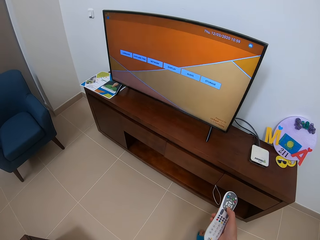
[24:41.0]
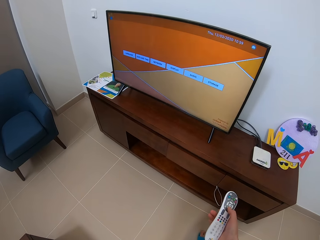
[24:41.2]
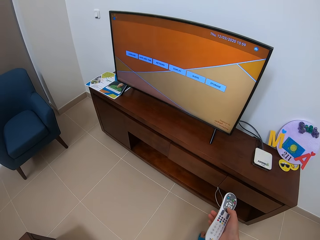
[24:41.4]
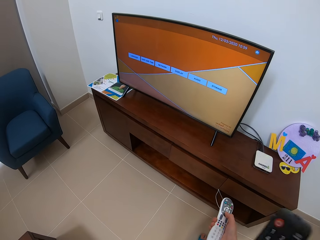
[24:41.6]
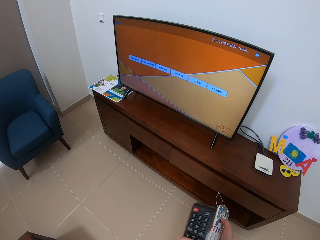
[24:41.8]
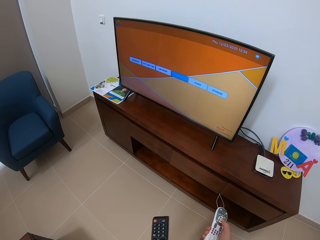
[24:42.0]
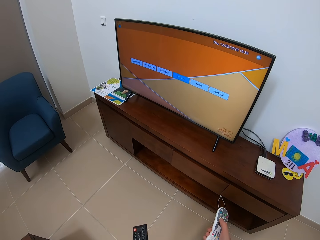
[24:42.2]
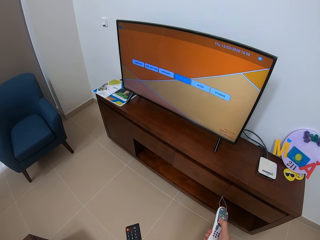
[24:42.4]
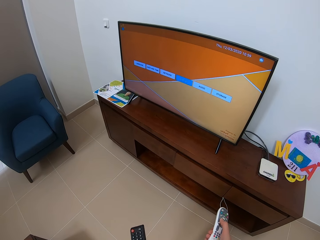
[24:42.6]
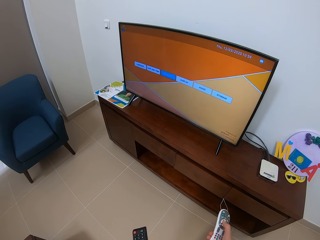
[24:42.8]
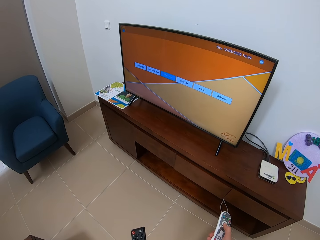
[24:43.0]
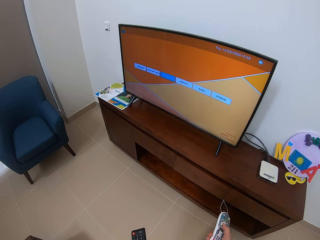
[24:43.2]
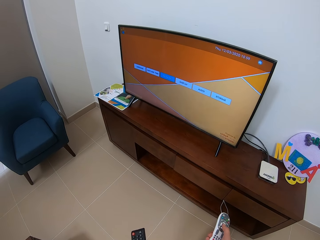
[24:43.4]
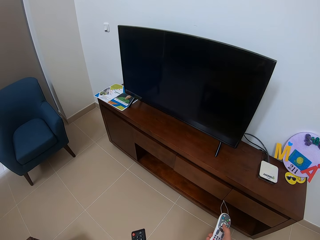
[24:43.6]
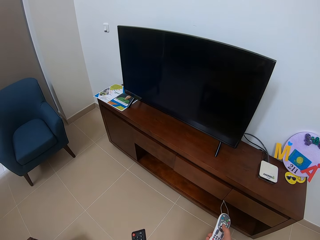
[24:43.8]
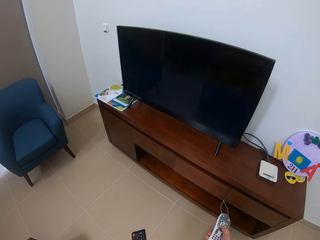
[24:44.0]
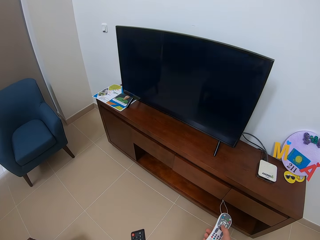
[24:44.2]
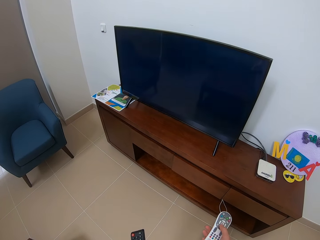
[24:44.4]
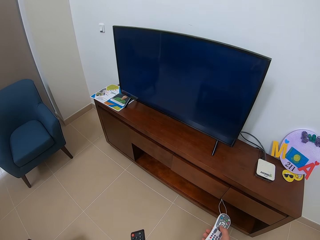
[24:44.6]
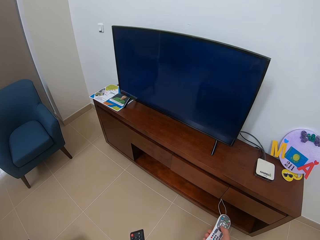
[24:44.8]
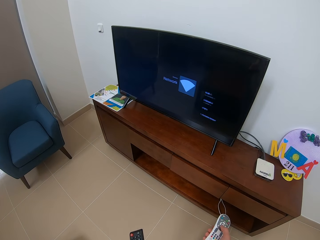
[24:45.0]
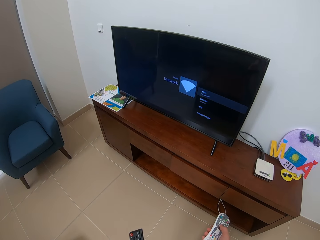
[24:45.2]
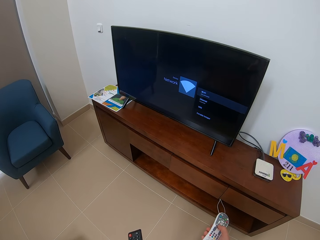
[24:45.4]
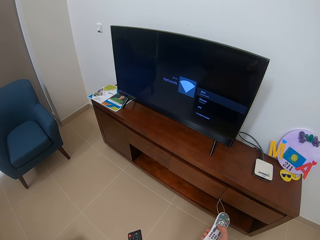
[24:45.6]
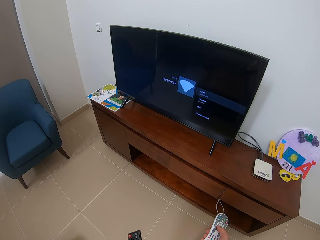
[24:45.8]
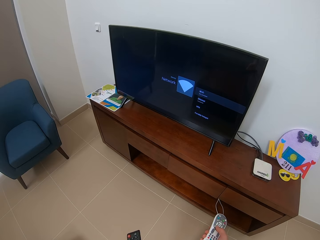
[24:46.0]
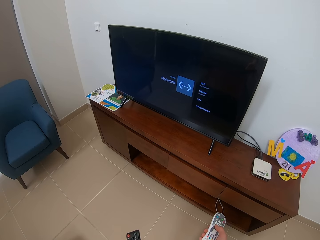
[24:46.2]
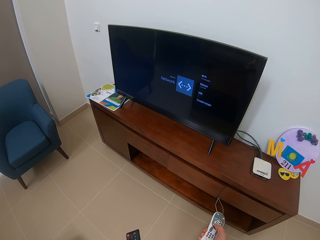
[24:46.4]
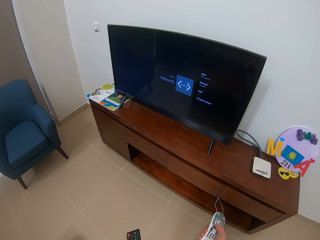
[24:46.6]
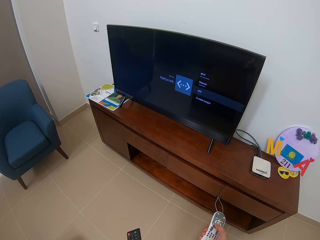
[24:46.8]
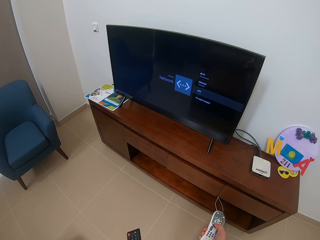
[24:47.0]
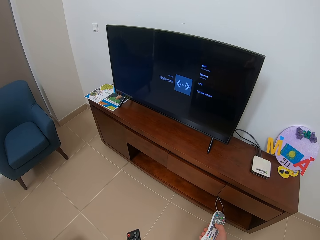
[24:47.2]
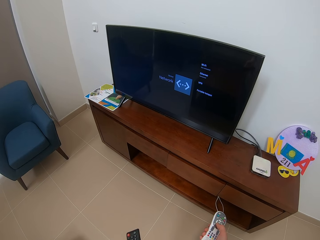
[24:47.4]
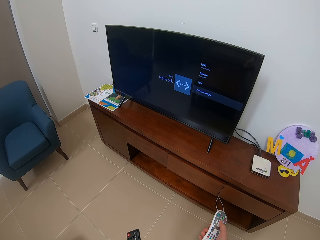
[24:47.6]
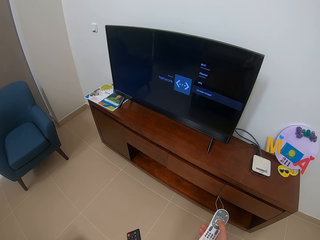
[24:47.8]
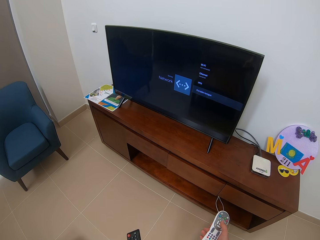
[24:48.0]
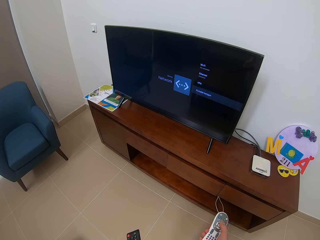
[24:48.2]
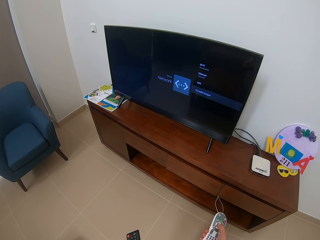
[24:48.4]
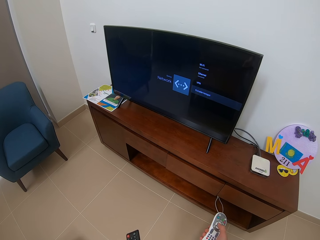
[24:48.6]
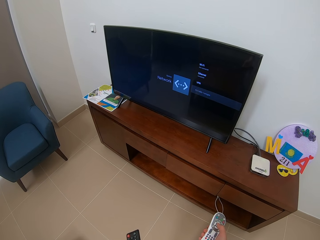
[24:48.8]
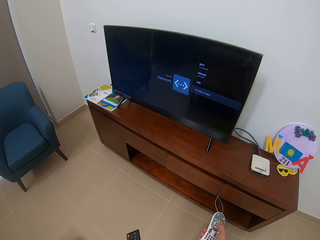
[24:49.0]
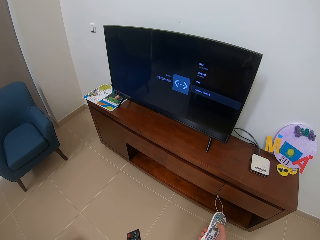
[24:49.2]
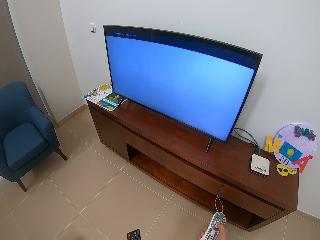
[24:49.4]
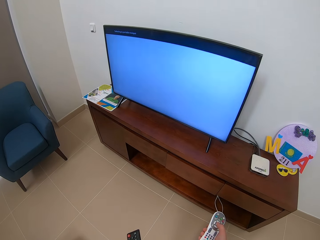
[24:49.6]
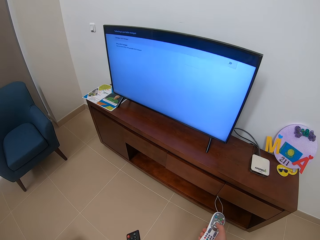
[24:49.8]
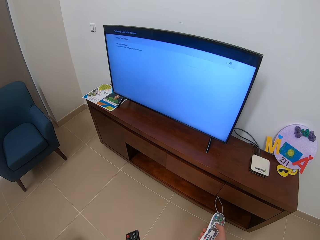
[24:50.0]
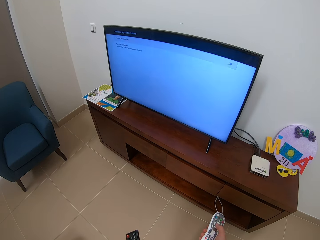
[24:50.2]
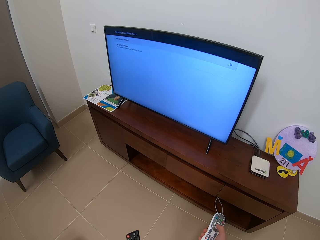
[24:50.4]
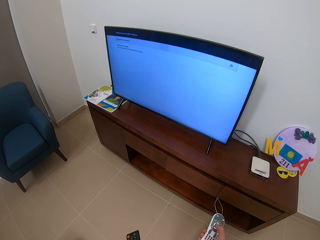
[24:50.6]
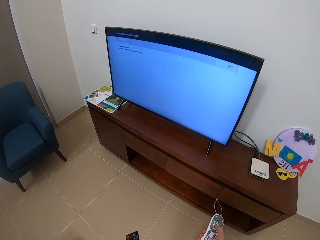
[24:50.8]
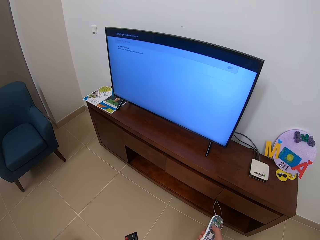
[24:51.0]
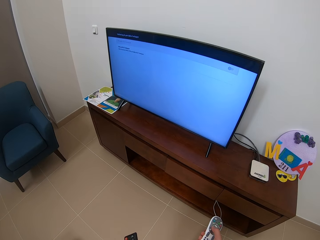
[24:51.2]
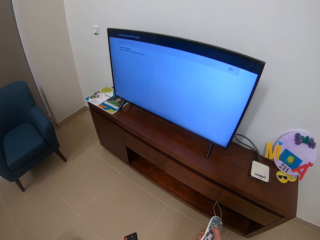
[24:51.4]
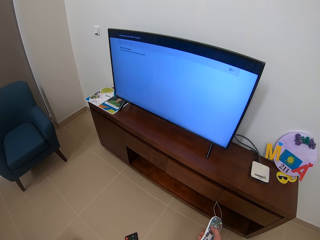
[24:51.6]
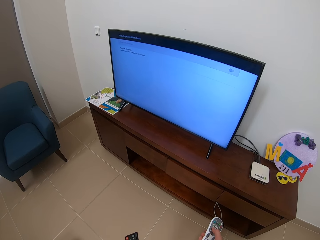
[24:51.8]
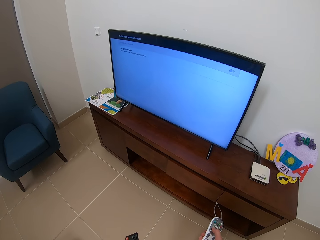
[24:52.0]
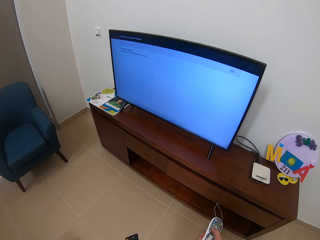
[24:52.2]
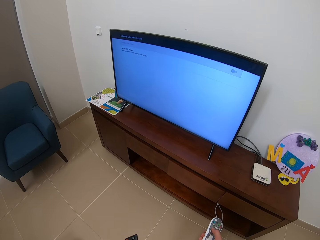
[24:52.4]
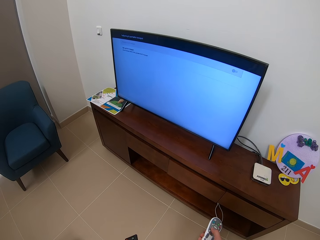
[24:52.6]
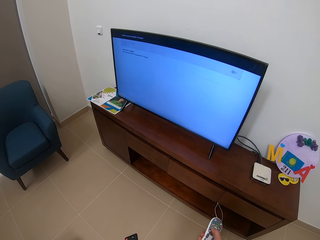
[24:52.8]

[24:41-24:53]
The camera wearer scrolls the white remote with the right hand.

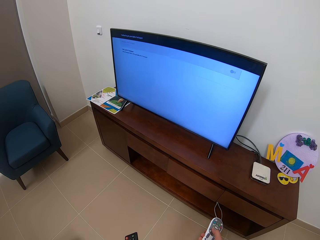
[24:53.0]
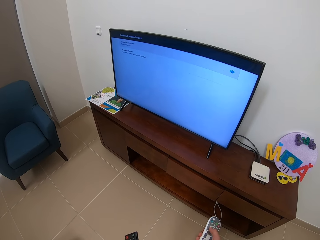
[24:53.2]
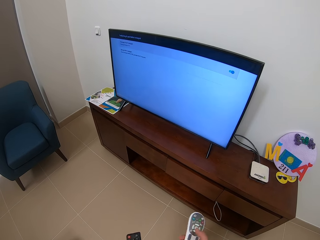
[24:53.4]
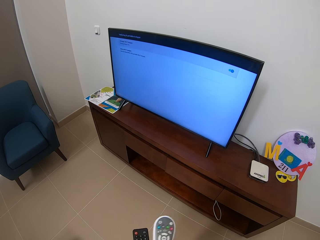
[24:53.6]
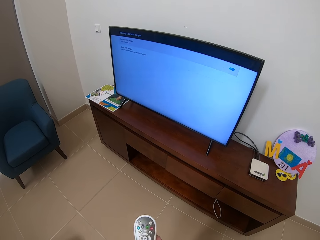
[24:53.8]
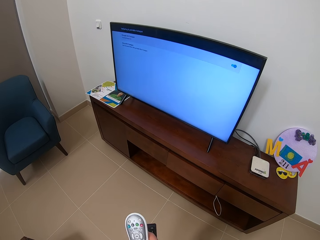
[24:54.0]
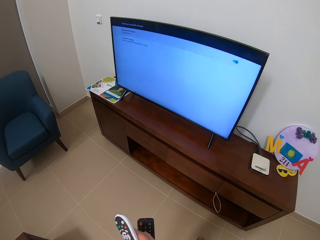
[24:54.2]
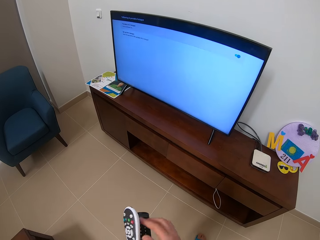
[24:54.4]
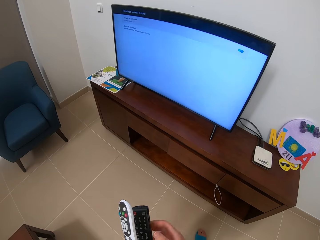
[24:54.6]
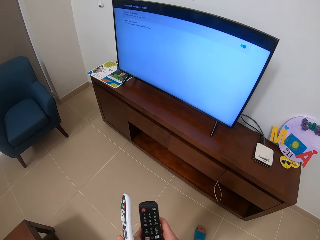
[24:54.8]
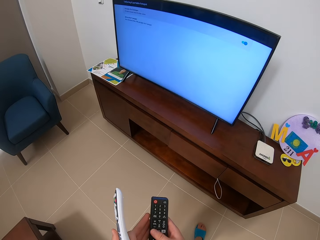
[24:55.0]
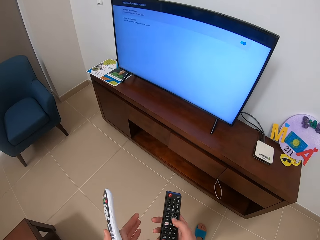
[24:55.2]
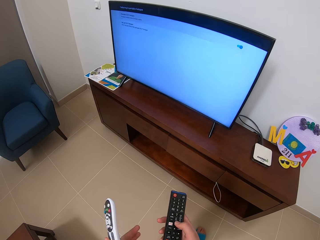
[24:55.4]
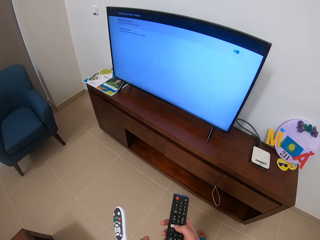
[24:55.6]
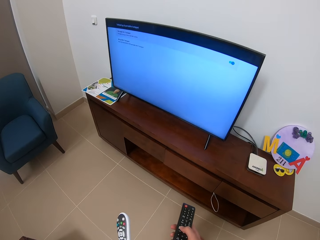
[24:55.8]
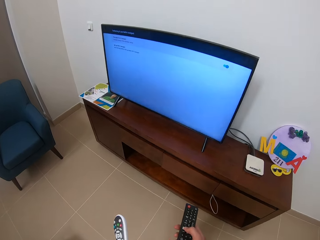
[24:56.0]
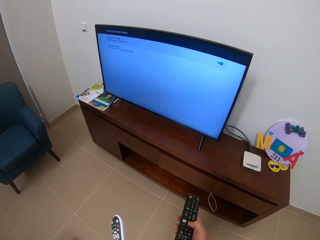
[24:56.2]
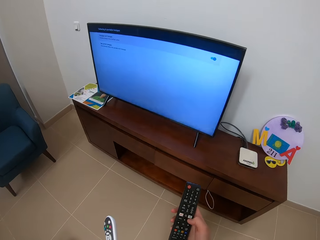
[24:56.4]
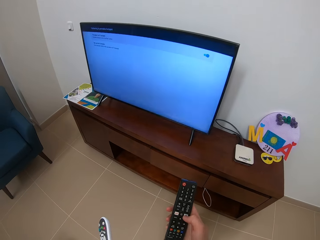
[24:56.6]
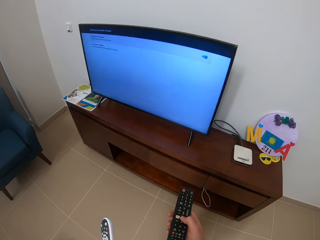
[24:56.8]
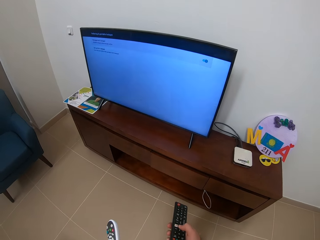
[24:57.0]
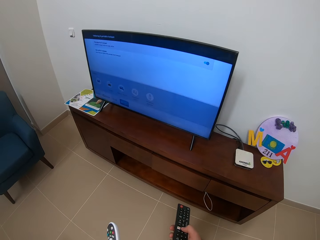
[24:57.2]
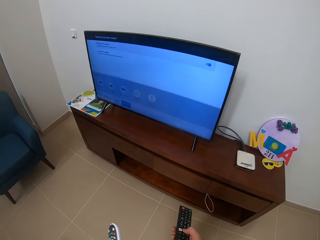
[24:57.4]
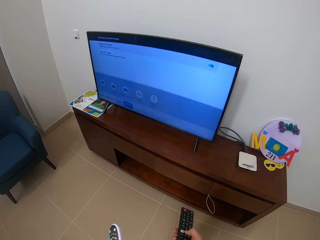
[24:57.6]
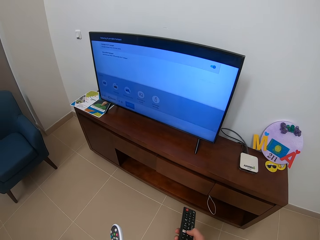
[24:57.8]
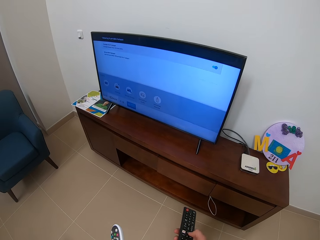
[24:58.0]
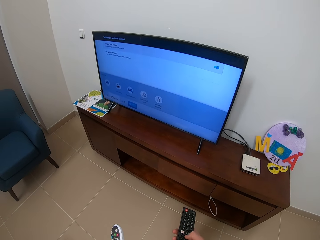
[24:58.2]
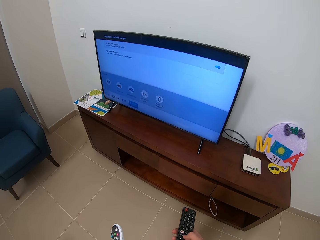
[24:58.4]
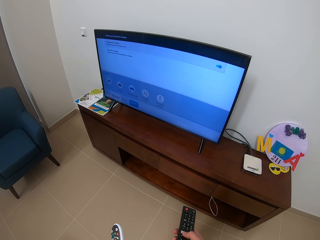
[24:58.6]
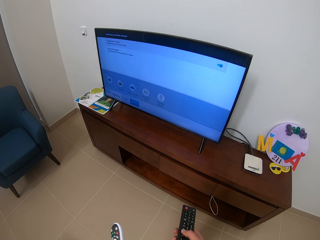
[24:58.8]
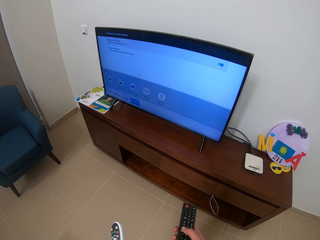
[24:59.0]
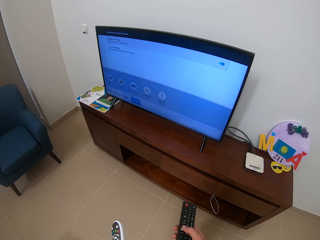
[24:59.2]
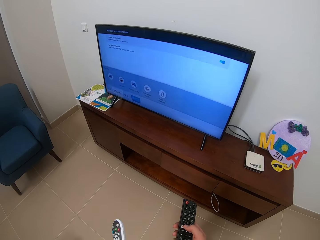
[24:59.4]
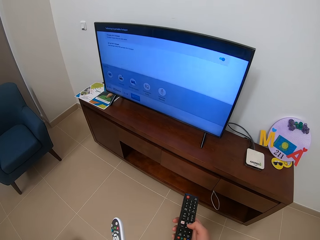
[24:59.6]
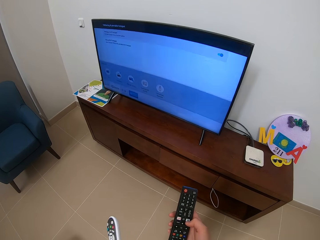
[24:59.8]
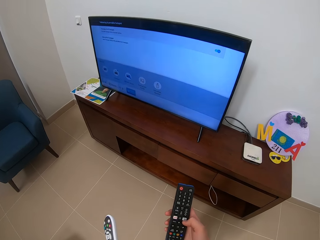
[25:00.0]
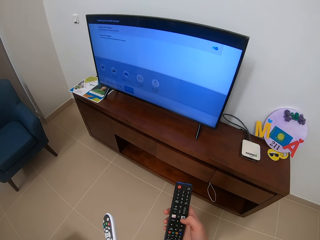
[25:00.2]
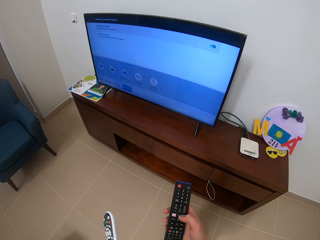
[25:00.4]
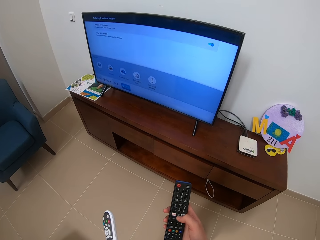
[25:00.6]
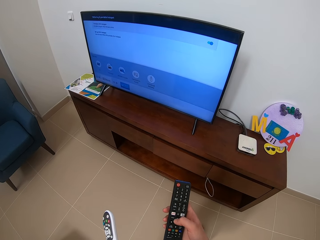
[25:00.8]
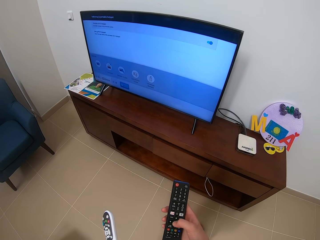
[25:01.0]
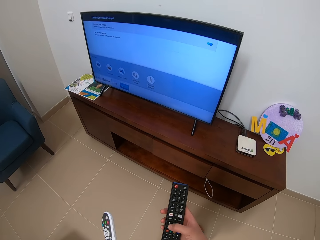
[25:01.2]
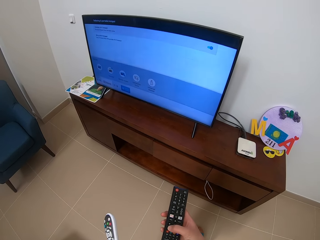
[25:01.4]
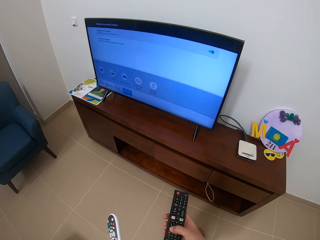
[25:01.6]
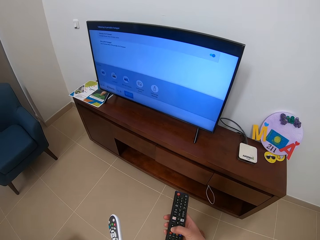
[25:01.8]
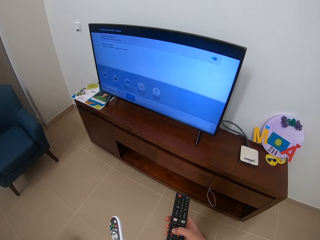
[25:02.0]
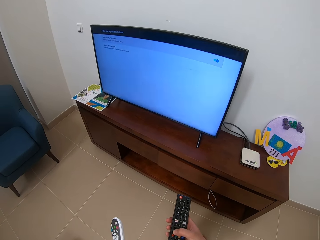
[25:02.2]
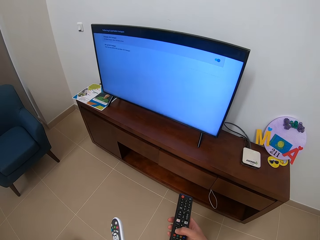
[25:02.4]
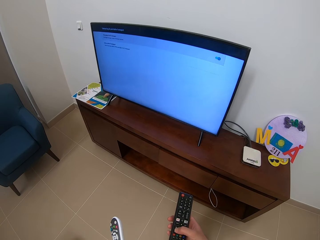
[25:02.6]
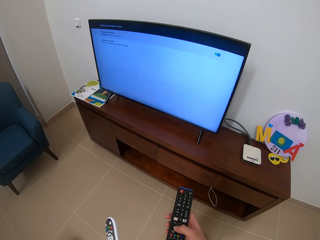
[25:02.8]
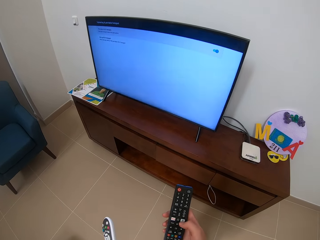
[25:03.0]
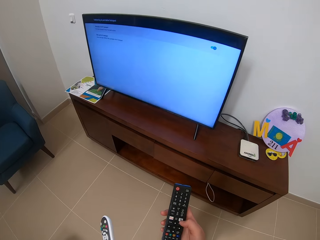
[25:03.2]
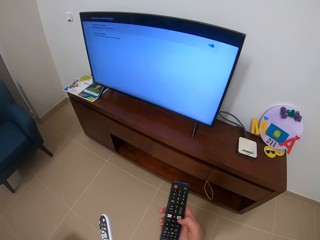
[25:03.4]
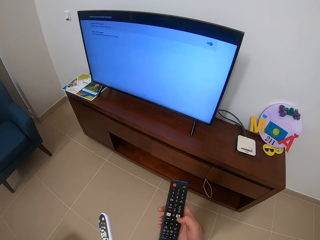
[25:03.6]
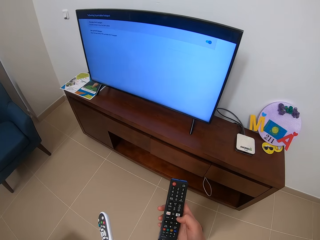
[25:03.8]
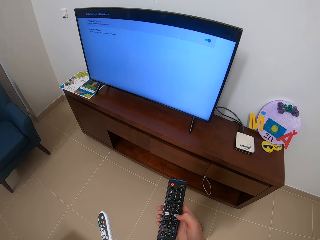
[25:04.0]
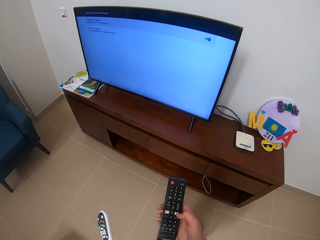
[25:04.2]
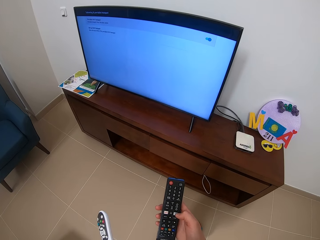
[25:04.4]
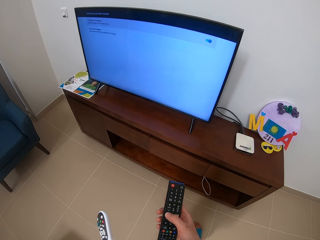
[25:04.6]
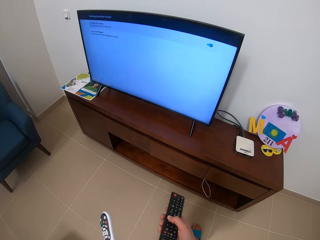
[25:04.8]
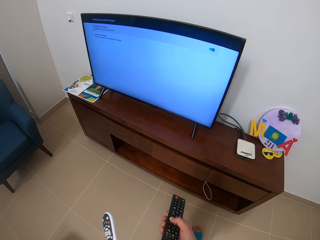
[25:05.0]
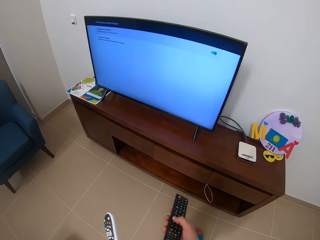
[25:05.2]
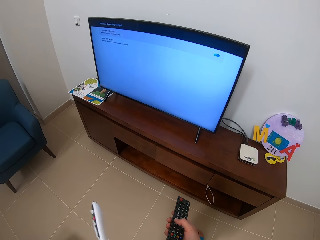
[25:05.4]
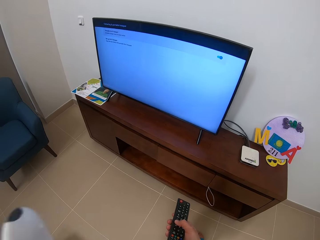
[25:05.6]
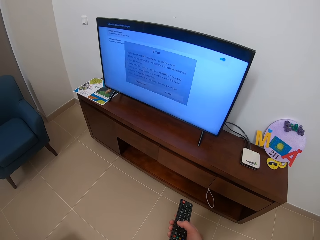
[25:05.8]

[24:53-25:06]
The camera wearer scrolls the black remote with his right hand.
